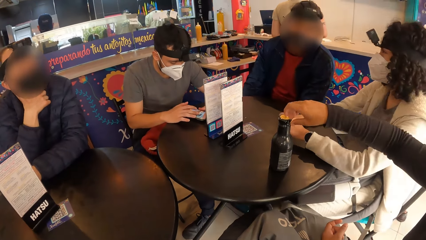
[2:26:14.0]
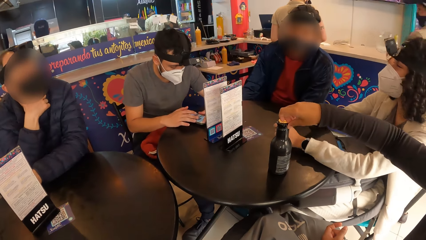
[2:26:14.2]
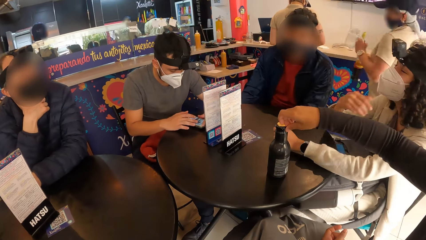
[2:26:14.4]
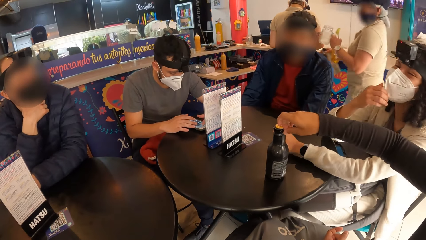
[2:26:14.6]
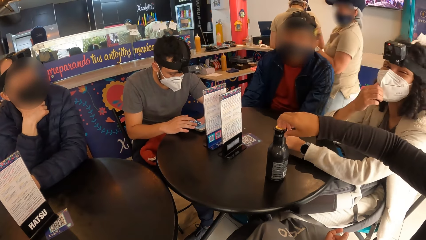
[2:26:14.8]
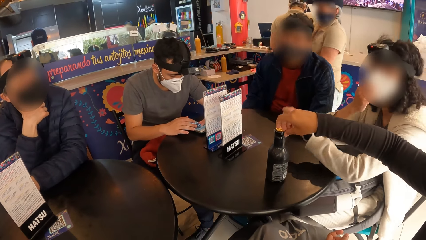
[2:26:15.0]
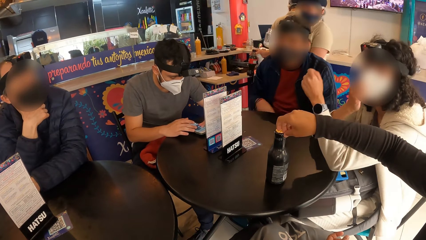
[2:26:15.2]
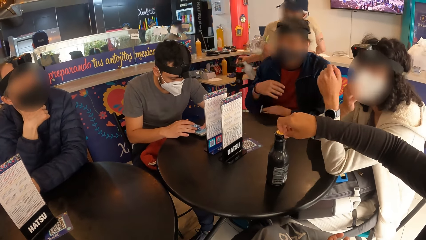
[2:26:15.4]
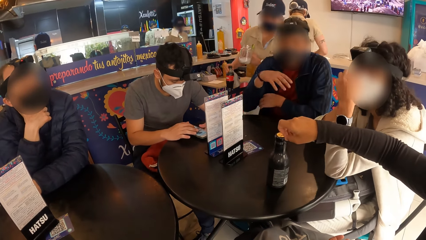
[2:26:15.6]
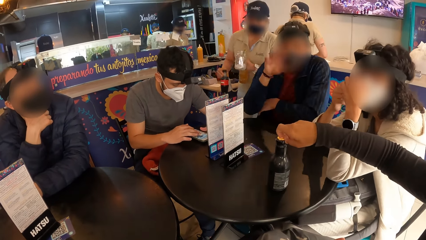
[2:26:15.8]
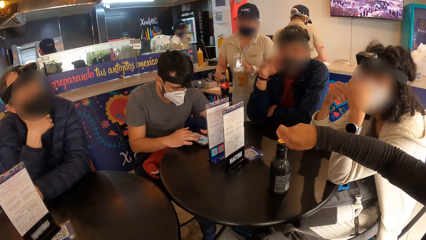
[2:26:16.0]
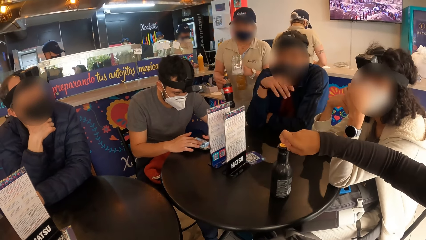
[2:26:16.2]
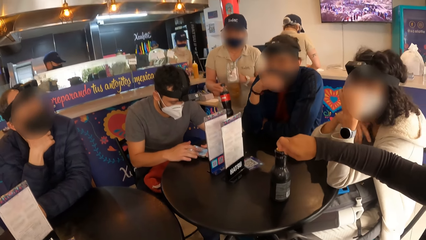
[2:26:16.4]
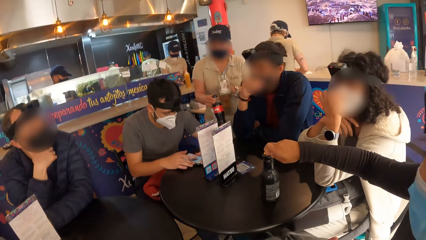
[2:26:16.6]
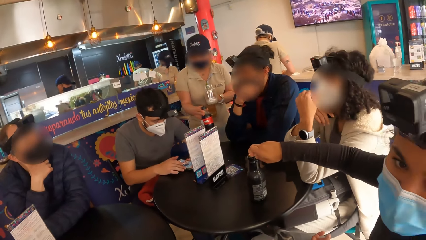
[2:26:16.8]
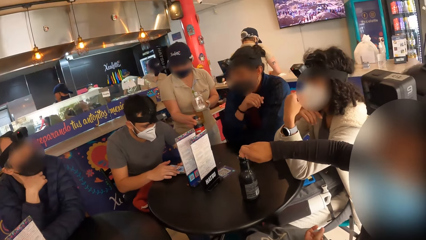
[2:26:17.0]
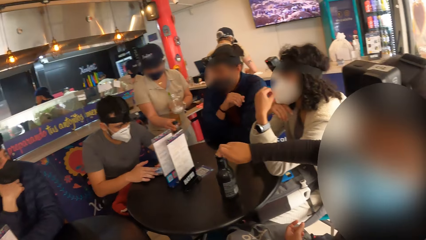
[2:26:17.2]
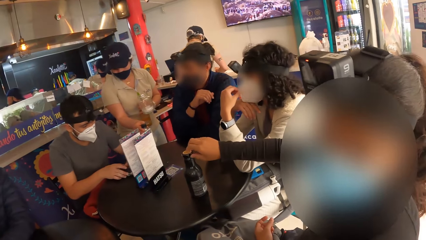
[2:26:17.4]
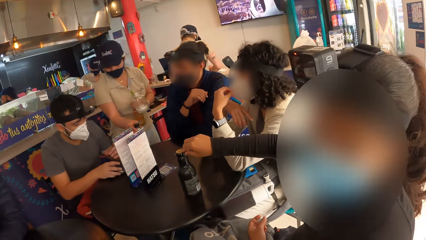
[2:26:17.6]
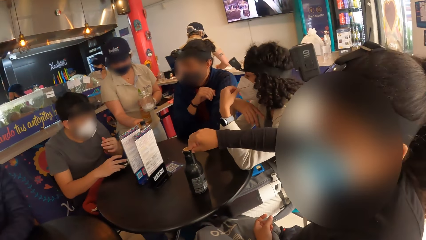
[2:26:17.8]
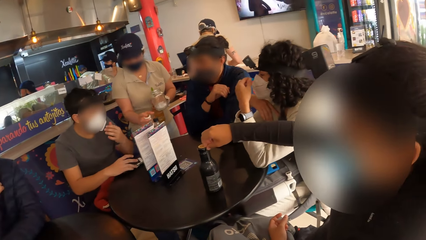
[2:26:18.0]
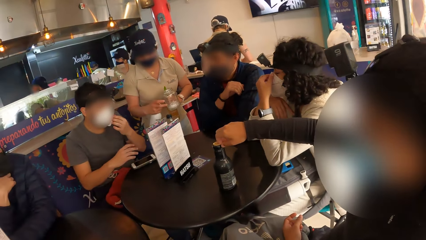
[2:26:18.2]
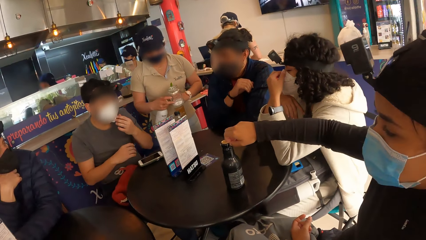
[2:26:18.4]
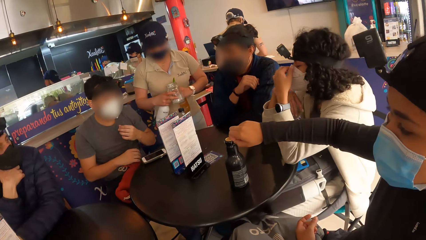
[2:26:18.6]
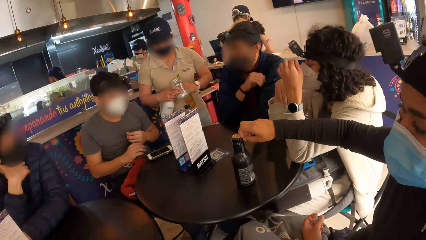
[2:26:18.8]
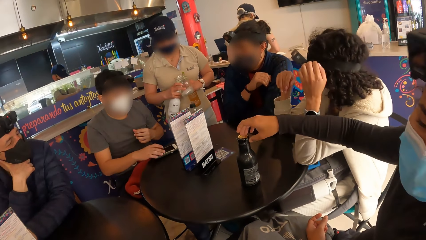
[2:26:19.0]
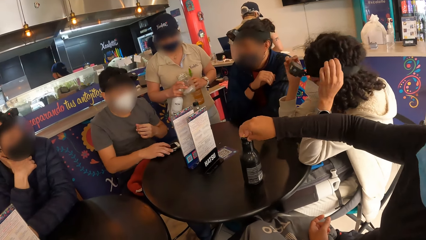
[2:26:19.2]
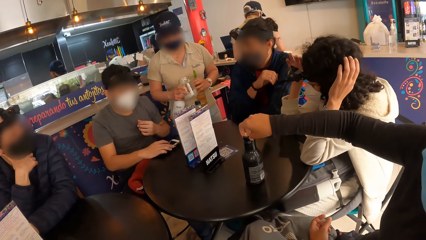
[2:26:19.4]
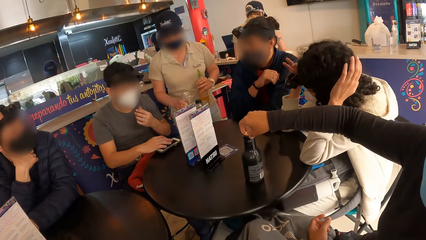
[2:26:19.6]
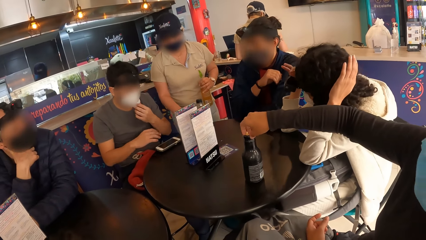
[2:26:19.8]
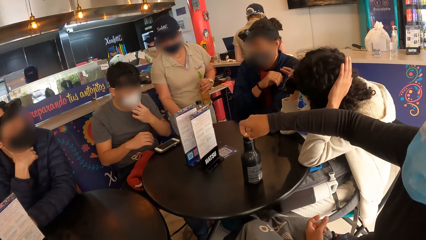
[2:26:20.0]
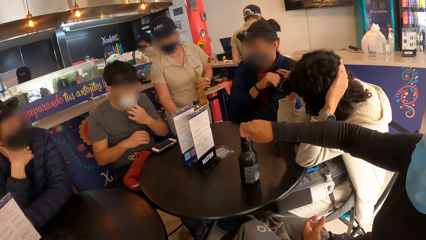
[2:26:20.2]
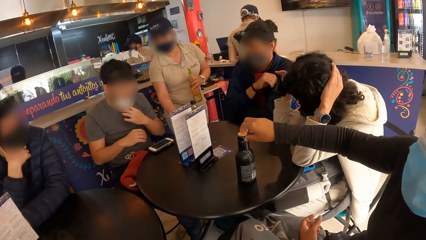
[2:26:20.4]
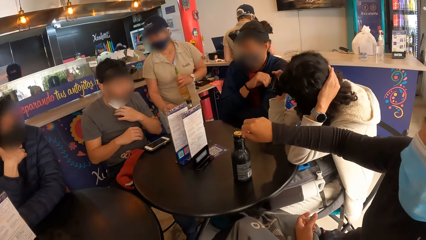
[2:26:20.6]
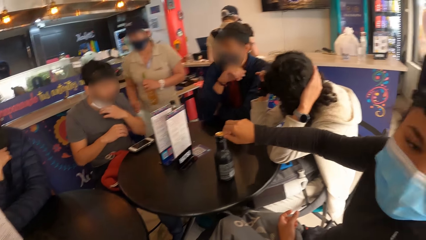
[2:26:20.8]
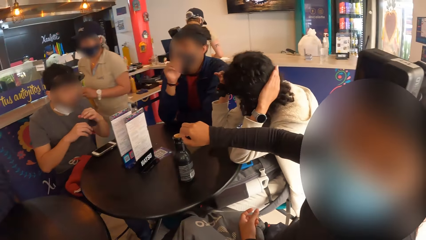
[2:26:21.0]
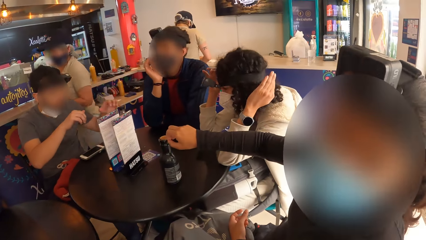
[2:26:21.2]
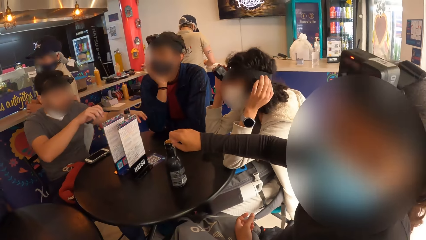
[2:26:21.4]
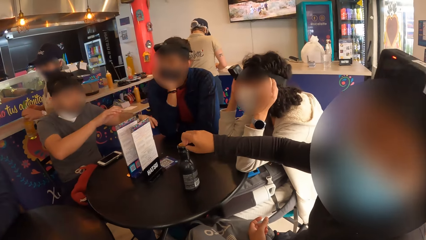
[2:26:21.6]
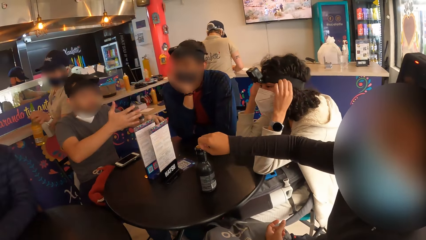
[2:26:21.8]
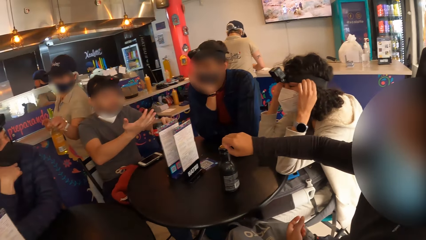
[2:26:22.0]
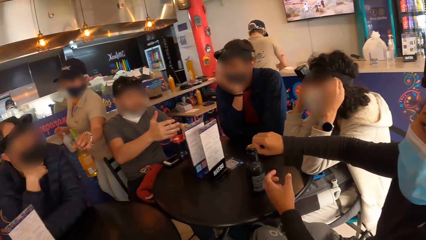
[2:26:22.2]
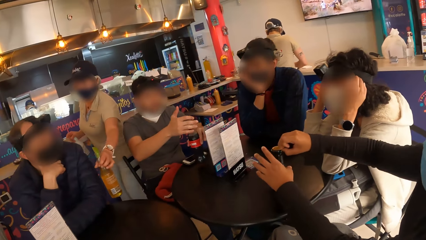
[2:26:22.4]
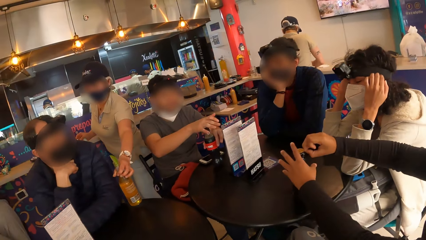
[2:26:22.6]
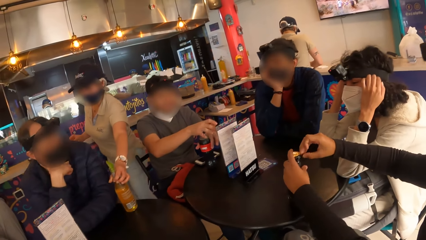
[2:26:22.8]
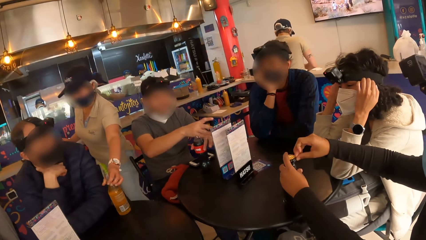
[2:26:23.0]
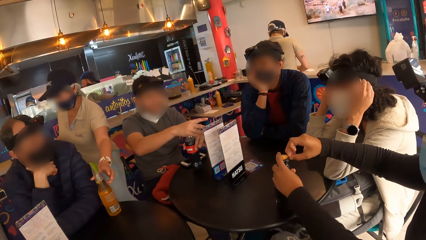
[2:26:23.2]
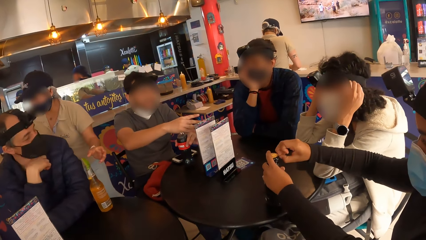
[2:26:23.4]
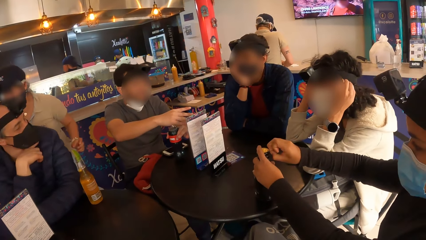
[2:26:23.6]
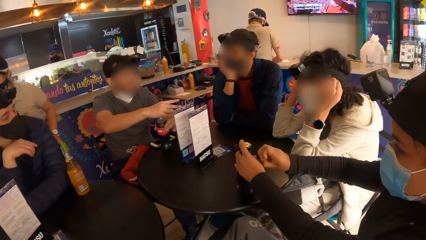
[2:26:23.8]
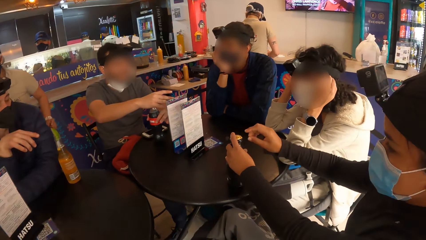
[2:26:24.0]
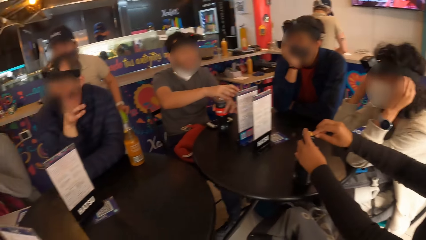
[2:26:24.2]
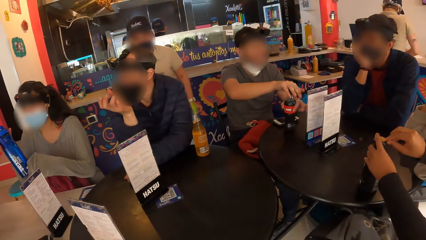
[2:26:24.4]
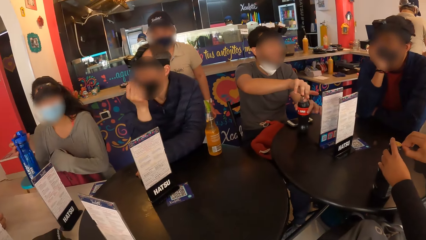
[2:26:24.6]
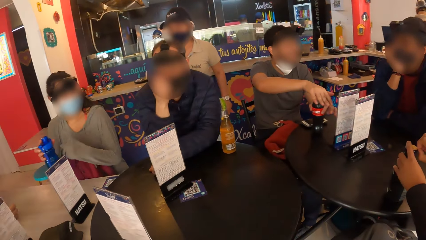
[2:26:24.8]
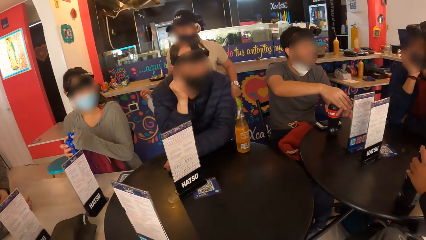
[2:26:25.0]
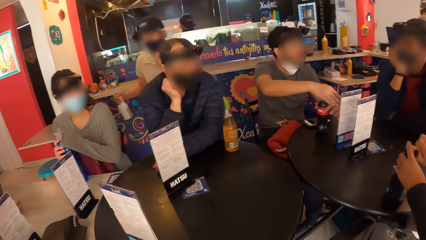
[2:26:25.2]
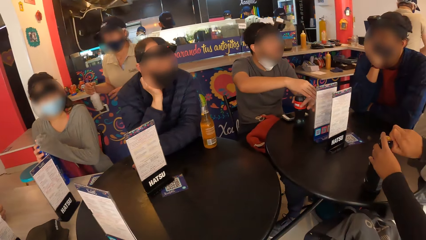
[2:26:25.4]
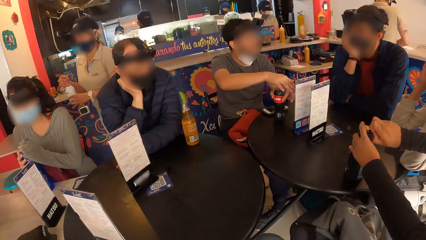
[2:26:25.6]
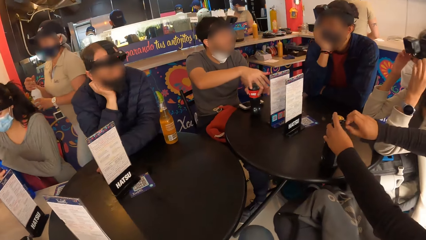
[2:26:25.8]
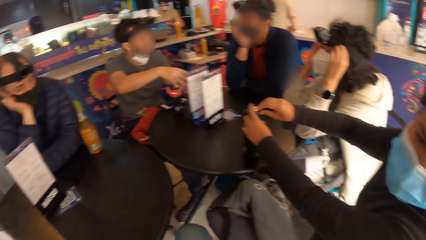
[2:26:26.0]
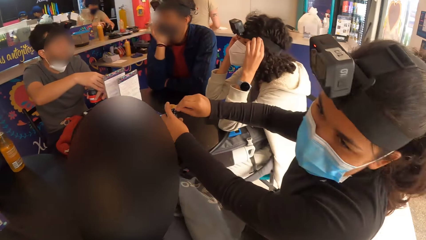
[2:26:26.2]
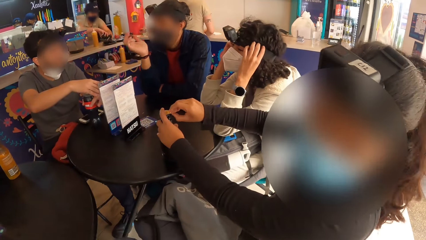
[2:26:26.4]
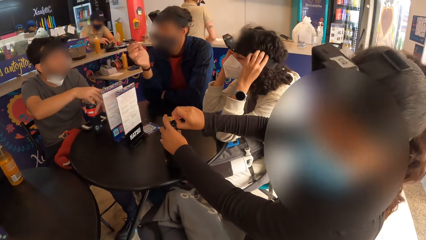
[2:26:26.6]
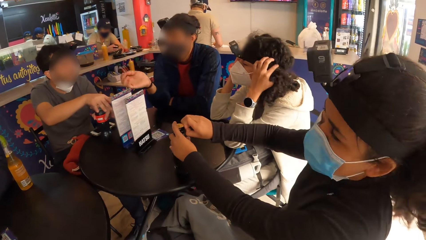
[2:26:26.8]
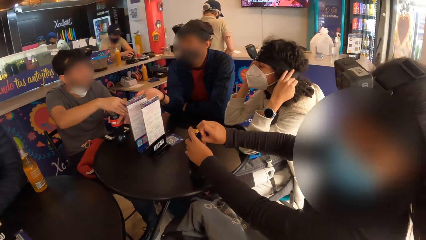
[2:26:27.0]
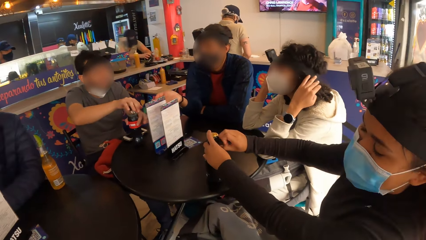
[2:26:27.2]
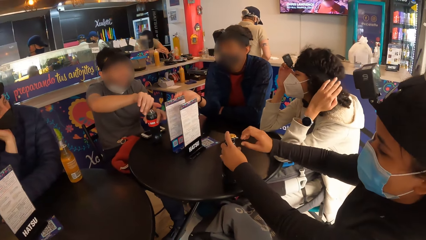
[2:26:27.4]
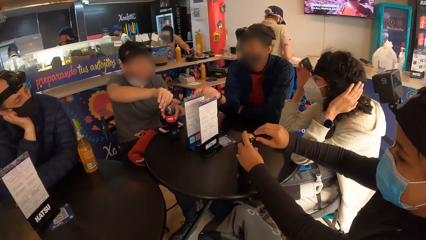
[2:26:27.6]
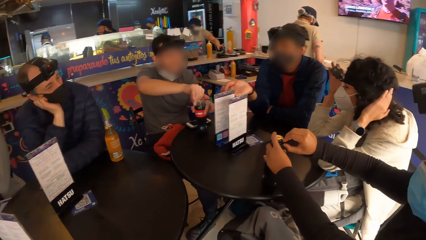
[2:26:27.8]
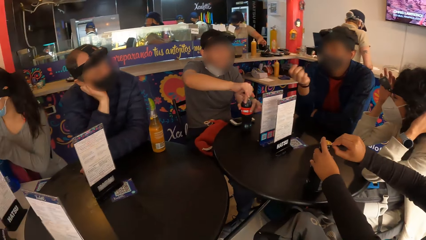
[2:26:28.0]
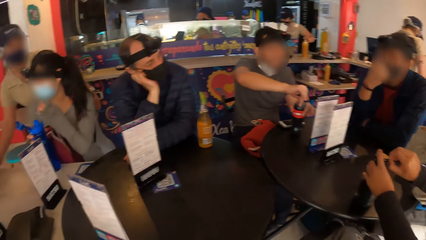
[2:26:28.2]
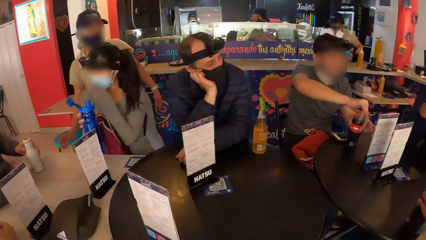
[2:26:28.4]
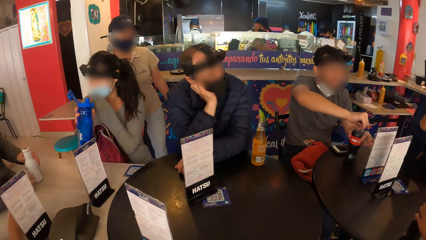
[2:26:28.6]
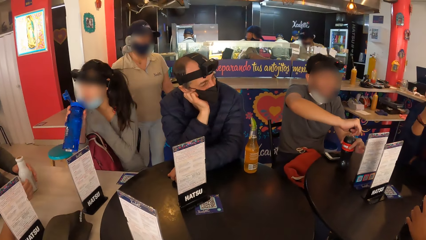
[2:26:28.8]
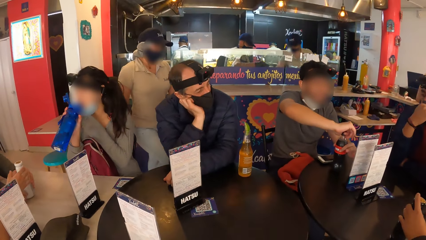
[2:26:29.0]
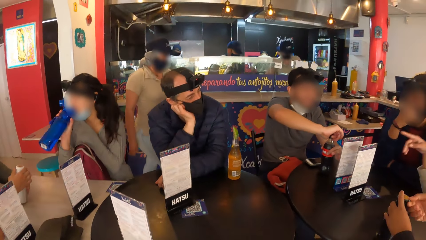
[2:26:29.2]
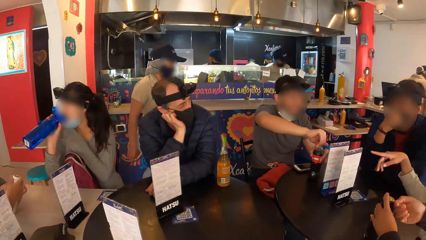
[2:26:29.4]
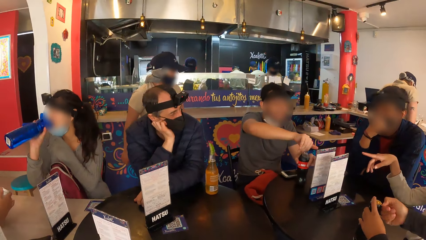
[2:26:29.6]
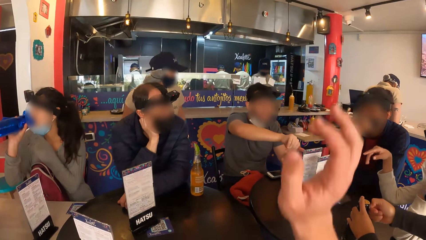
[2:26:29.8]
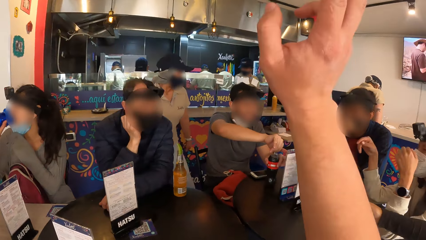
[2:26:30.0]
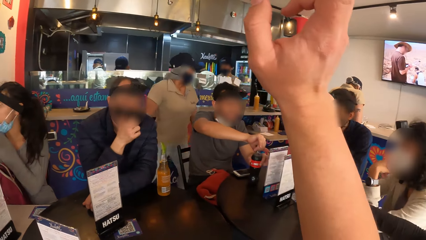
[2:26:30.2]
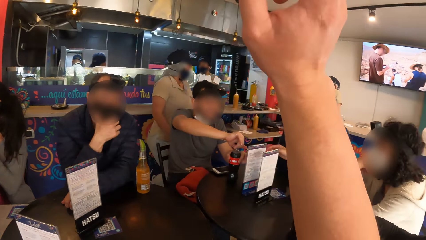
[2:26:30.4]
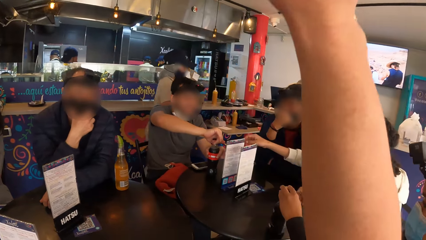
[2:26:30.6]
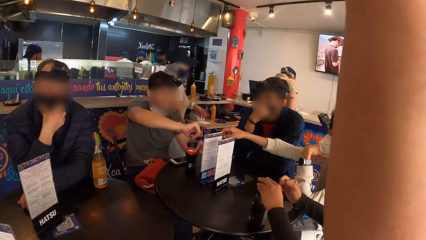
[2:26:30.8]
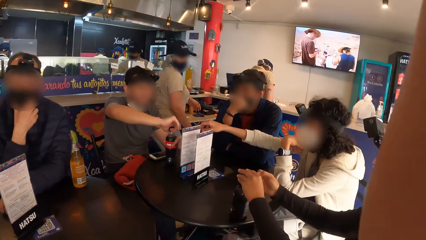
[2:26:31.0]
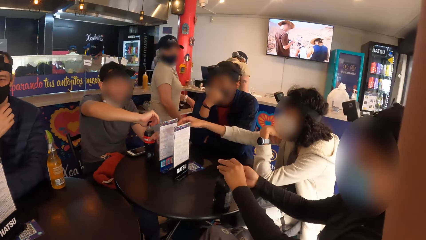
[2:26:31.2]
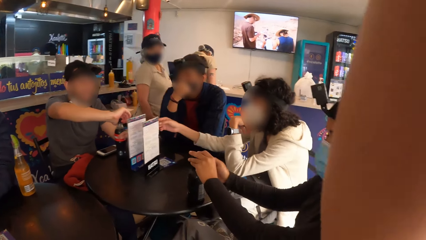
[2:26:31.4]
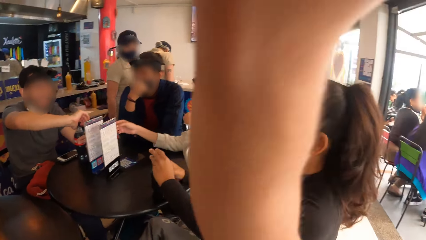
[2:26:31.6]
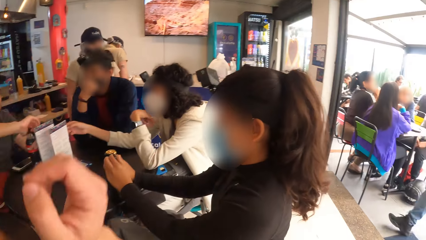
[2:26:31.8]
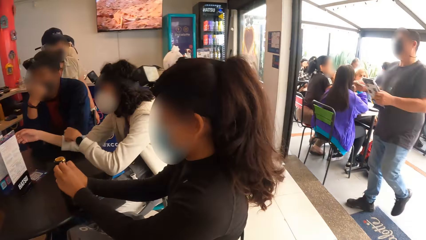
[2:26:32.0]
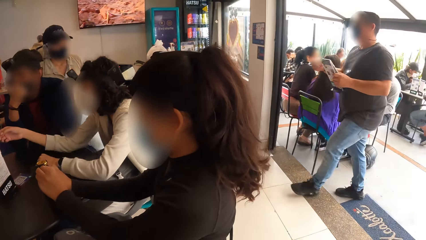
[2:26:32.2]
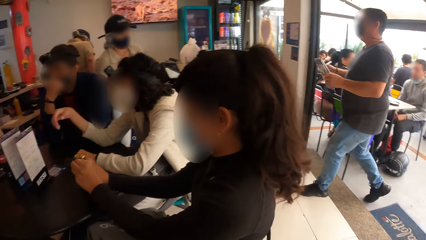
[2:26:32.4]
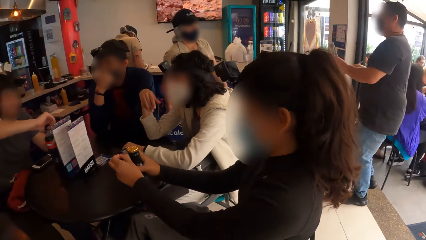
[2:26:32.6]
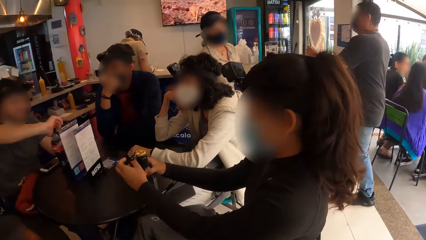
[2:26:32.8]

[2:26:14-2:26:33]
A waiter places a bottle in her right hand on the table. The waiter passes a cup from her left hand to her right hand. The waiter places the cup in her right hand on the table. The man picks a bottle from the table with his left hand. The man opens the bottle in his left hand with his right hand. The waiter places a bottle in her left hand on the table. A woman holds a bottle in her hands. A woman drinks from the bottle in her right hand. The camera wearer converses with the waiter. He lifts up his hand.
